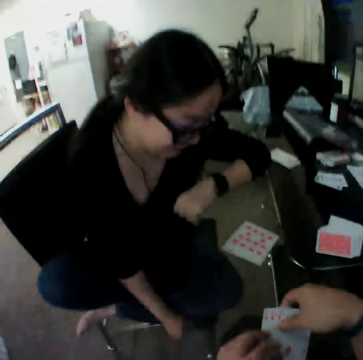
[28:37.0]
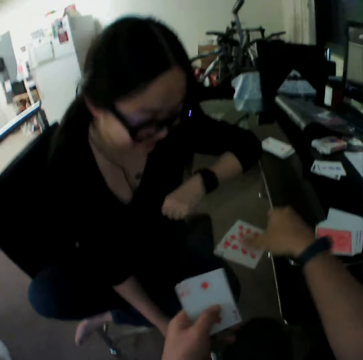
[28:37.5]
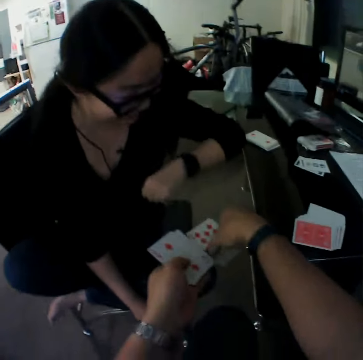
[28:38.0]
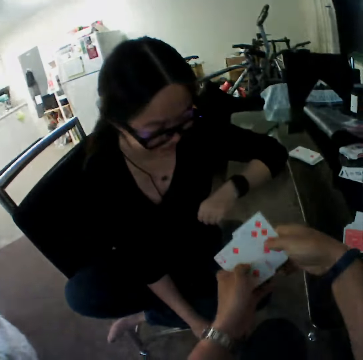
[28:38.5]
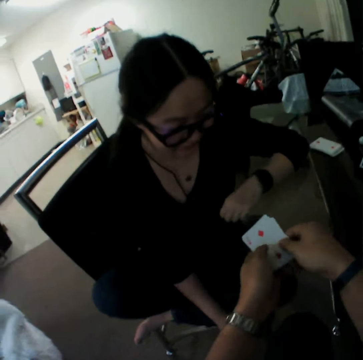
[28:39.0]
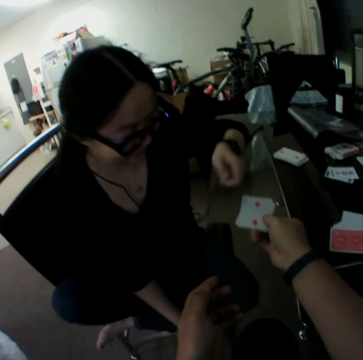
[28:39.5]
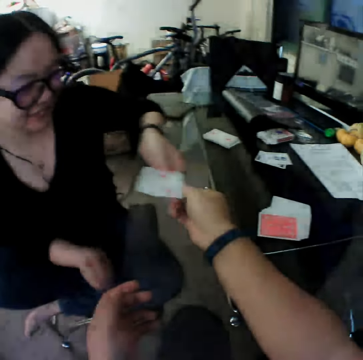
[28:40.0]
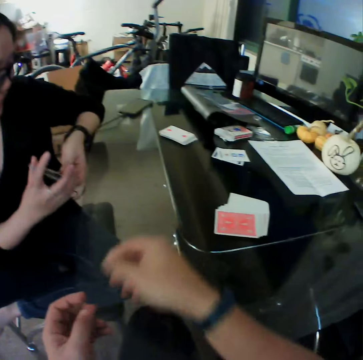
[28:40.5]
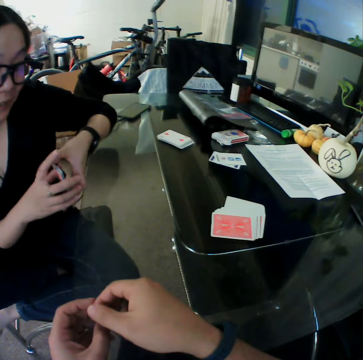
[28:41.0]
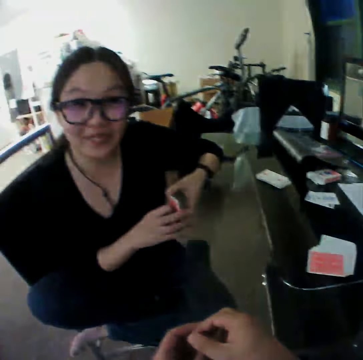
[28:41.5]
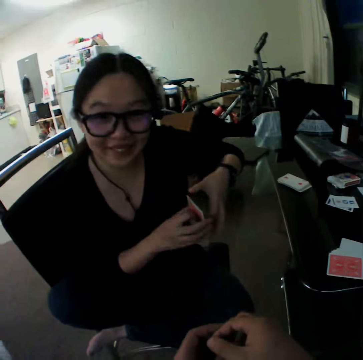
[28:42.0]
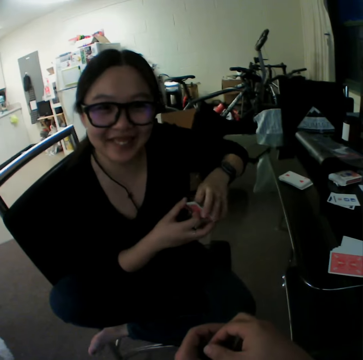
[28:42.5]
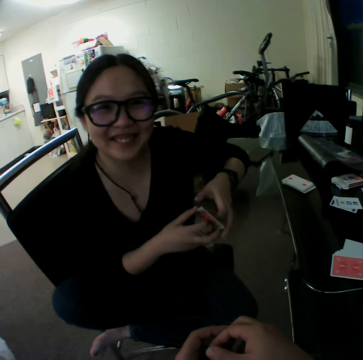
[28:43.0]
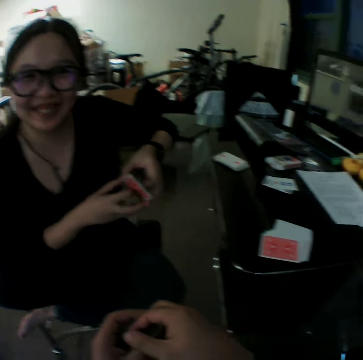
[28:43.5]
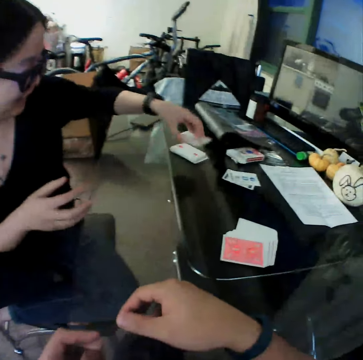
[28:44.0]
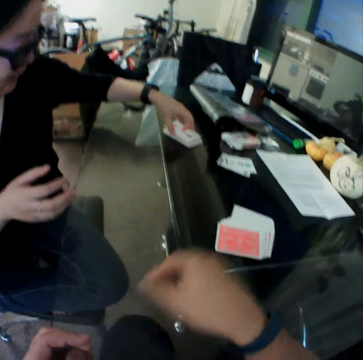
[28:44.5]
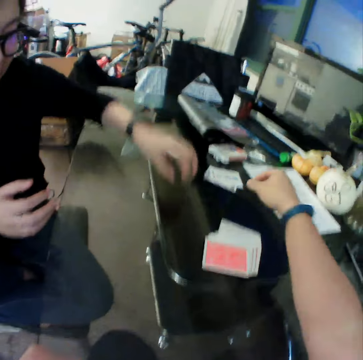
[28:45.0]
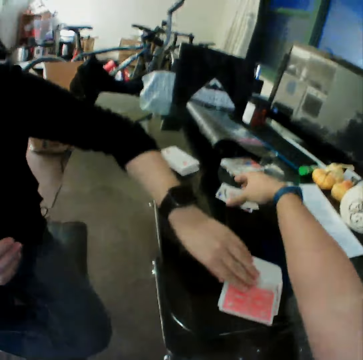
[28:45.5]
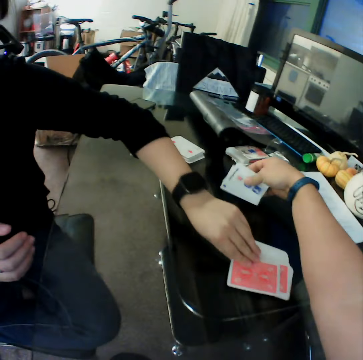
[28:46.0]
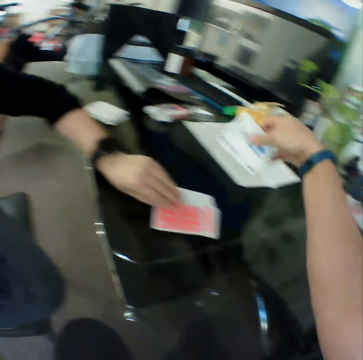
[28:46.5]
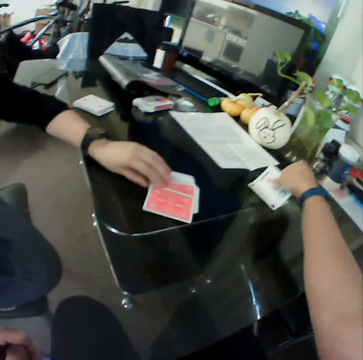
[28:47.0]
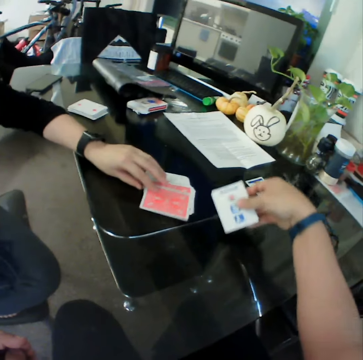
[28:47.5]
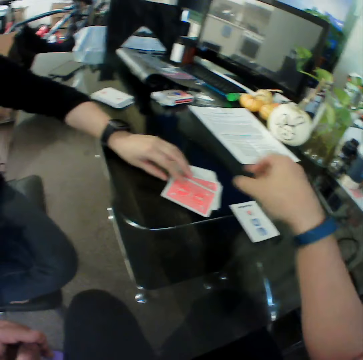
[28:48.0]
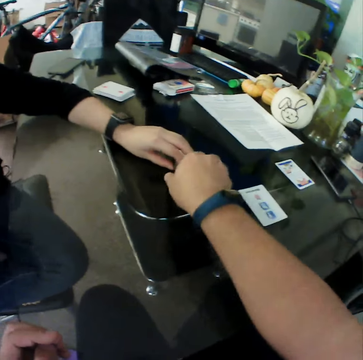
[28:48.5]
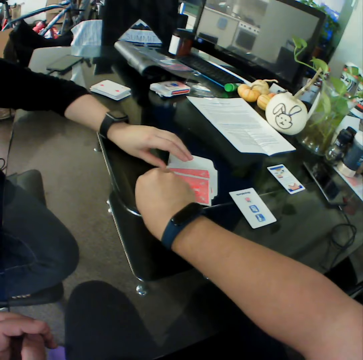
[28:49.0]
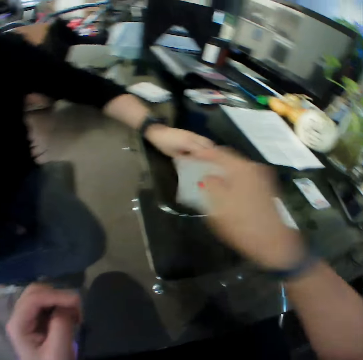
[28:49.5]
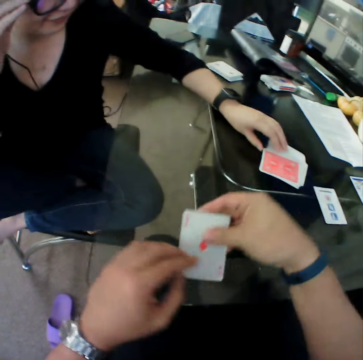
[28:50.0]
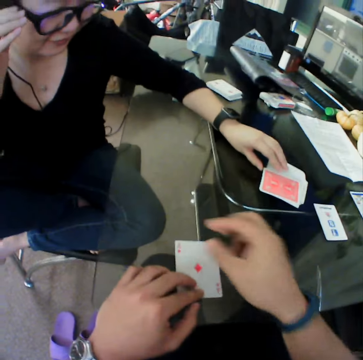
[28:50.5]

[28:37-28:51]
The camera wearer picks the cards. He packs the cards from the table with his hands. He picks the cards. He gives the cards to the woman with his right hand. The woman drops the cards on other cards with her left hand. The woman moves the card from the stack of cards on the table towards her with her left hand. The camera wearer picks the cards from the table with his right hand. He places the card on the table. He places the card on the table again. He picks the card. He moves the card from the stack of cards on the table towards him with his right hand.

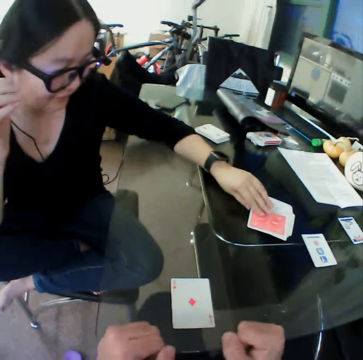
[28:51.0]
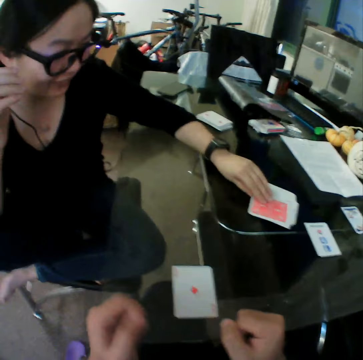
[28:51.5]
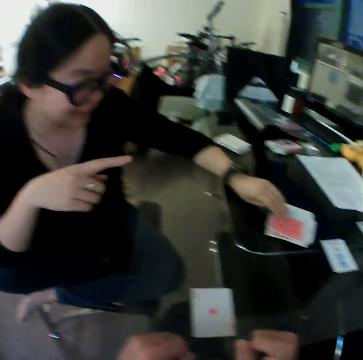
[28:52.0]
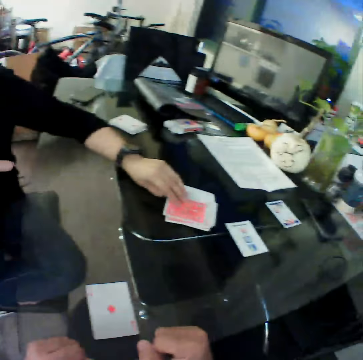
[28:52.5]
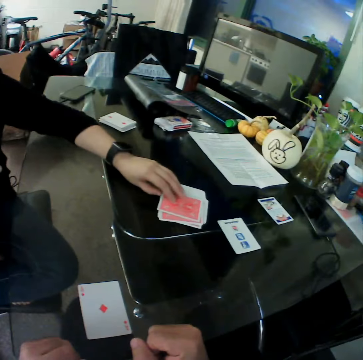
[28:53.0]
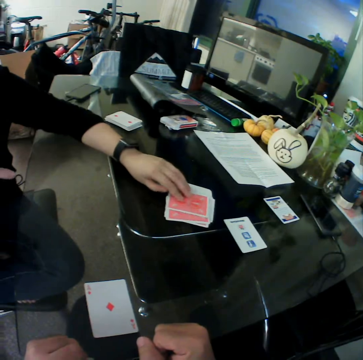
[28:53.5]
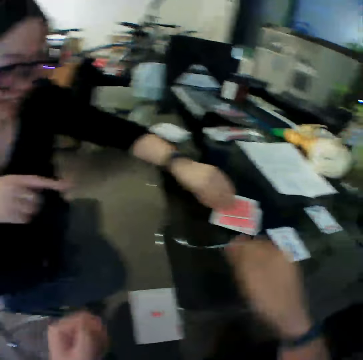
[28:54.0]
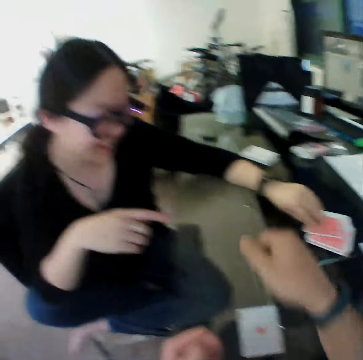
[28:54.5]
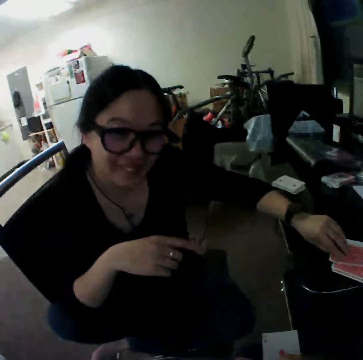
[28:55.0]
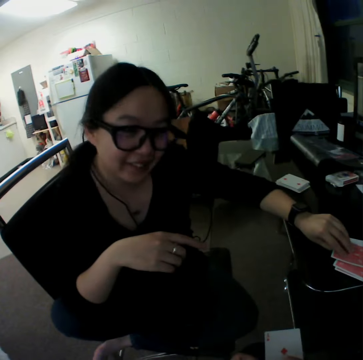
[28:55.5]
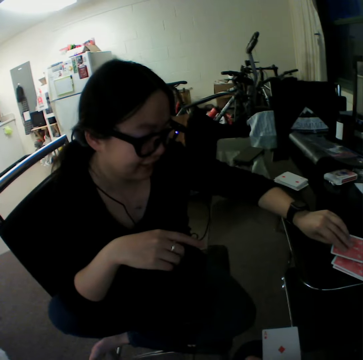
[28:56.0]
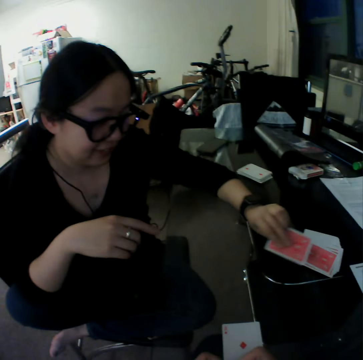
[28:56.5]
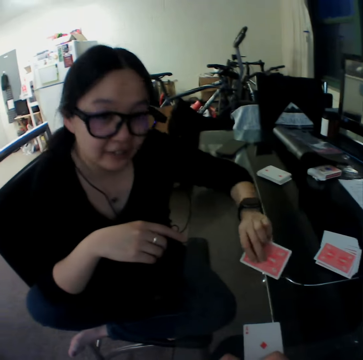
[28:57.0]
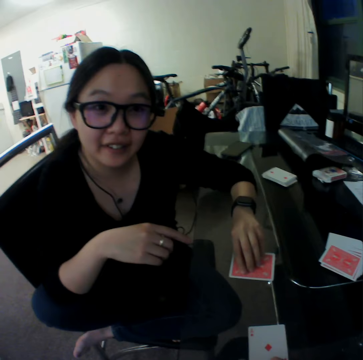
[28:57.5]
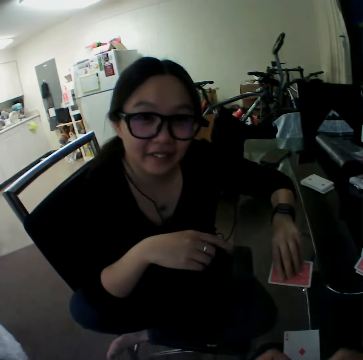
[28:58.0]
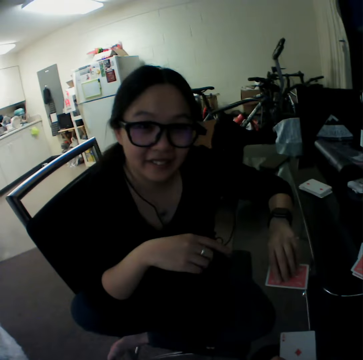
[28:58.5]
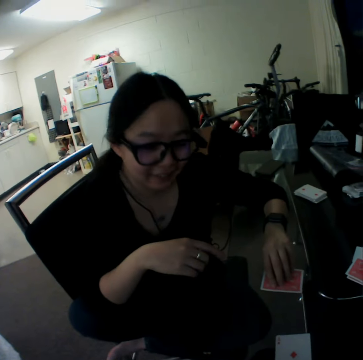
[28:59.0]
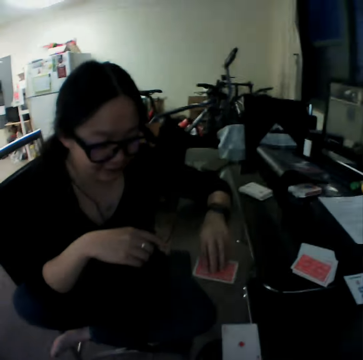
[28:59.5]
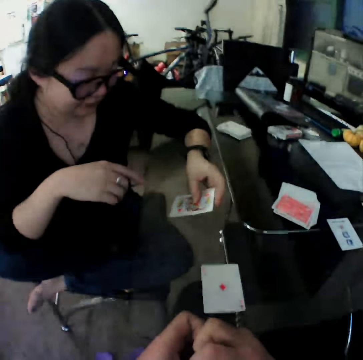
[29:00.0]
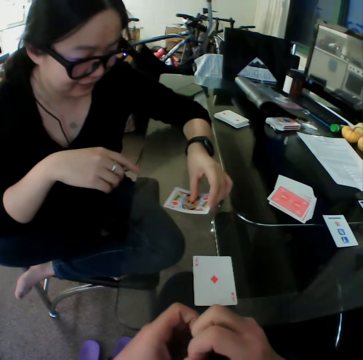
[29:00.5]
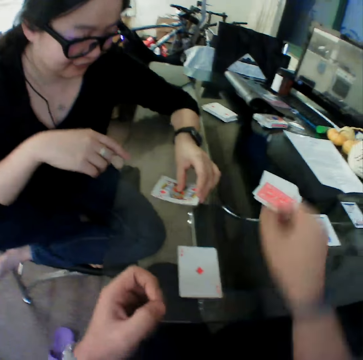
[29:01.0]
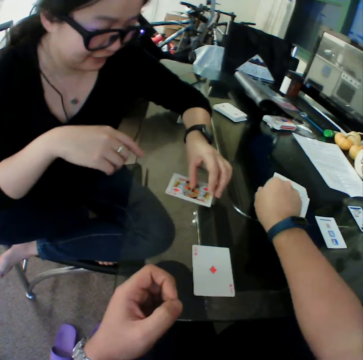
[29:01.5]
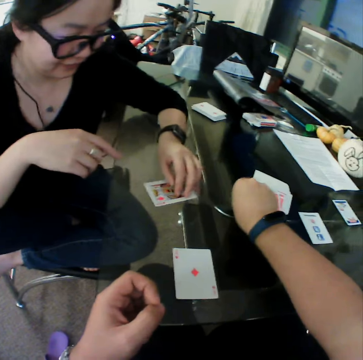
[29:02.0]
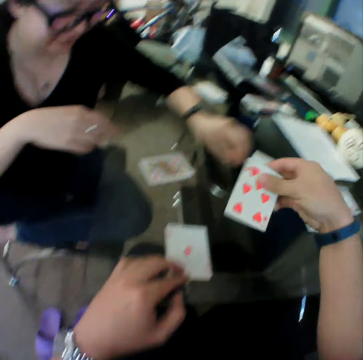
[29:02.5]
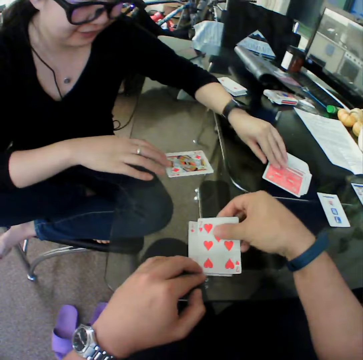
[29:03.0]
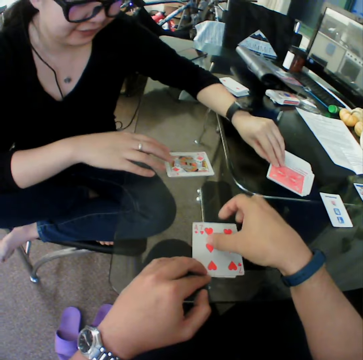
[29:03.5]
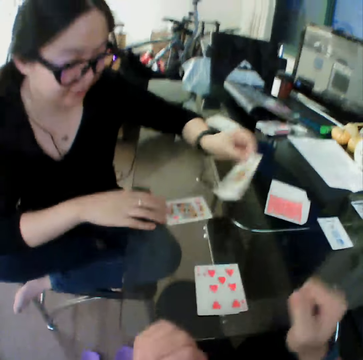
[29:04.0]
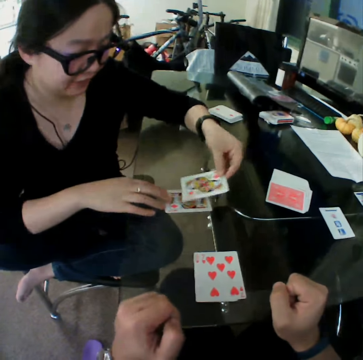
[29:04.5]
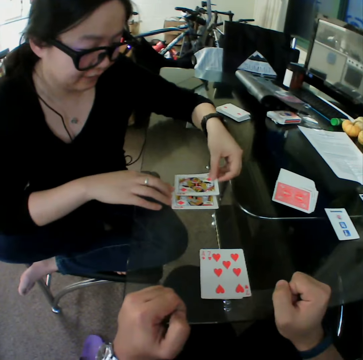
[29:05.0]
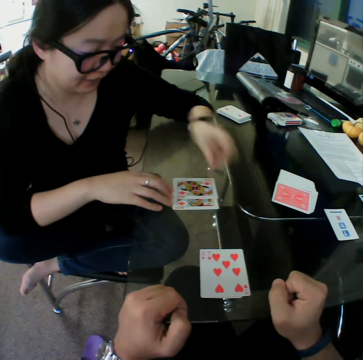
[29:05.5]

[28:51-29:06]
The camera wearer places the card on the table. The woman picks the card. The woman moves the card from the stack of cards on the table towards her with her left hand. The woman places the card on the table. The camera wearer picks the card. He moves the card from the stack of cards on the table towards him with his right hand. He places the card on the table. The woman moves the card from the stack of cards on the table towards her with her left hand. The woman picks the card.

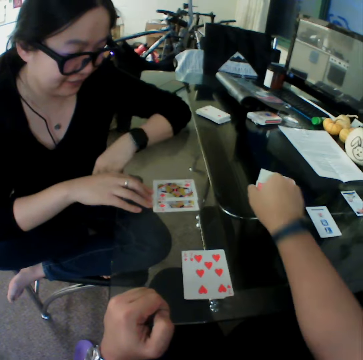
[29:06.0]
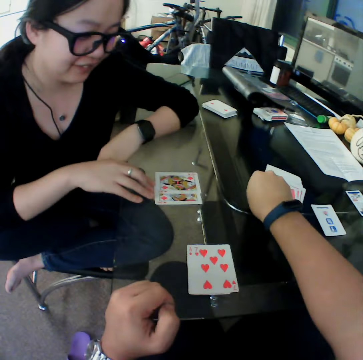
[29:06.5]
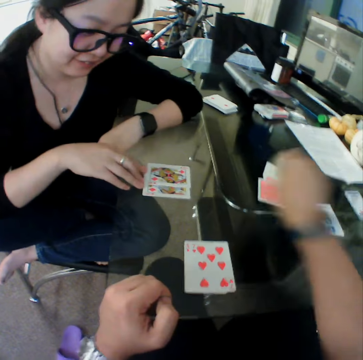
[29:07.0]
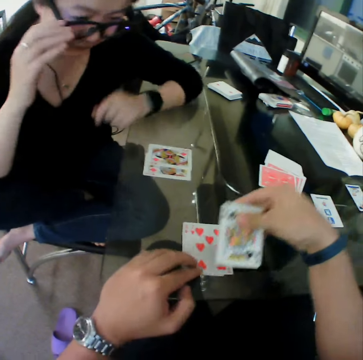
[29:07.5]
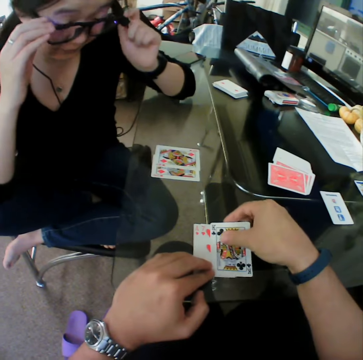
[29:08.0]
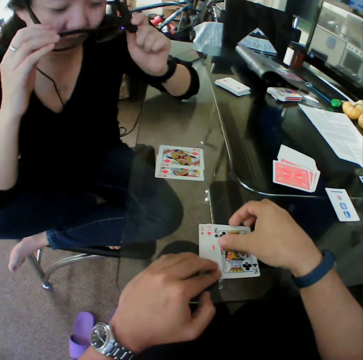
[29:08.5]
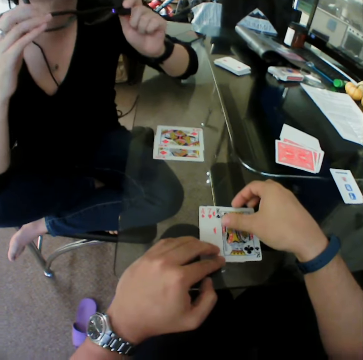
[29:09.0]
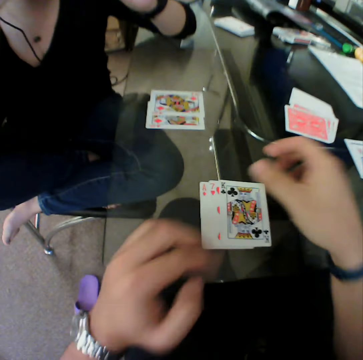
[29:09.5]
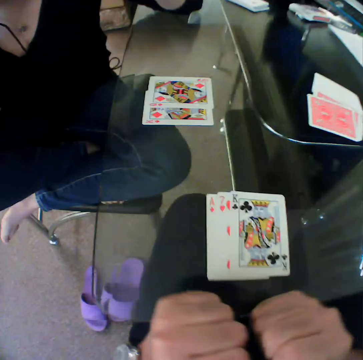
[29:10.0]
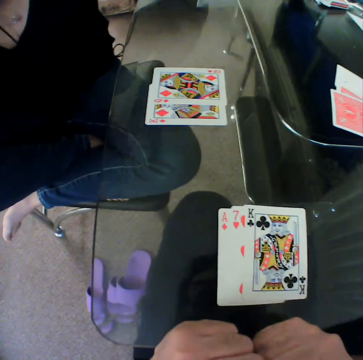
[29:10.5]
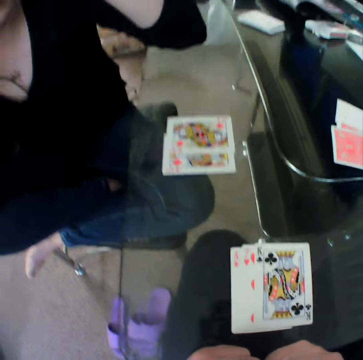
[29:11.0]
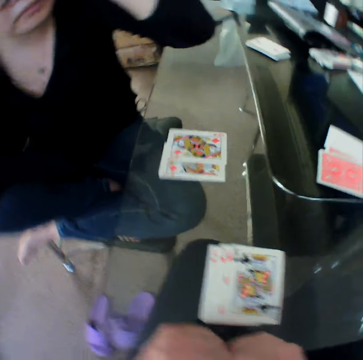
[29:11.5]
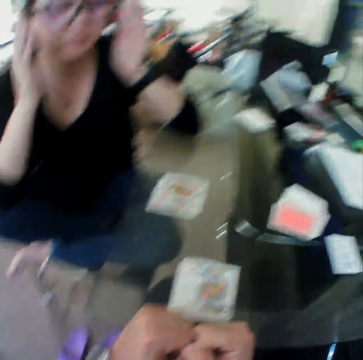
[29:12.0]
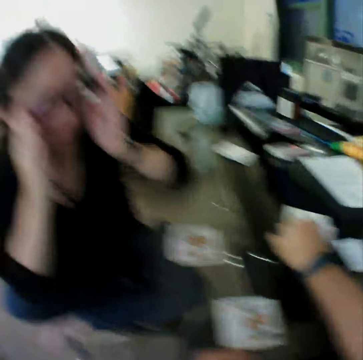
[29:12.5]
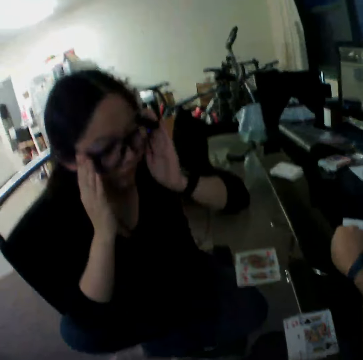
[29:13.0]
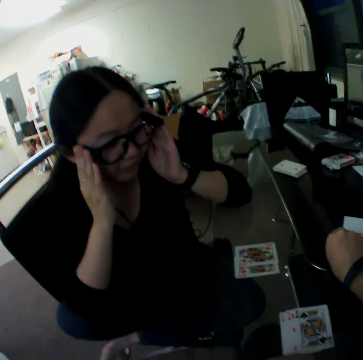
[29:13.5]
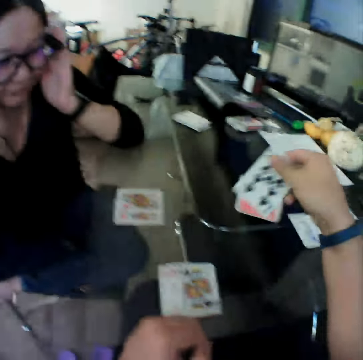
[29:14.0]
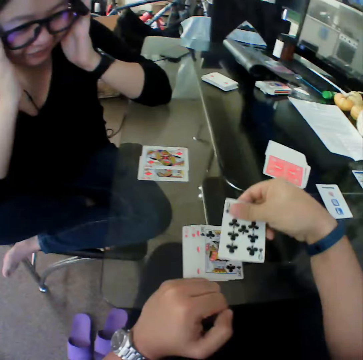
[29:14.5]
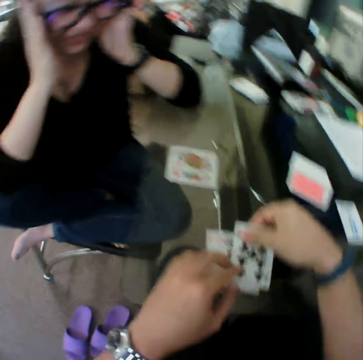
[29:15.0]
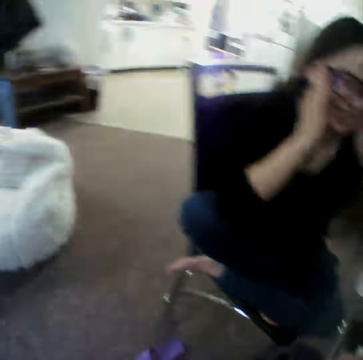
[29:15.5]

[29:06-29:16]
A woman places the card on the table. The camera wearer moves a card from the stack of cards on the table towards him with his right hand. He picks the card. The woman adjusts her eye glasses with her hands. The camera wearer places the card on the table. He moves a card from the stack of cards on the table towards him with his right hand. He picks the card. He picks the cards.
